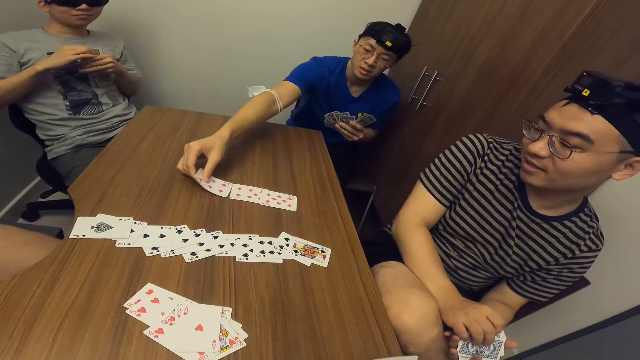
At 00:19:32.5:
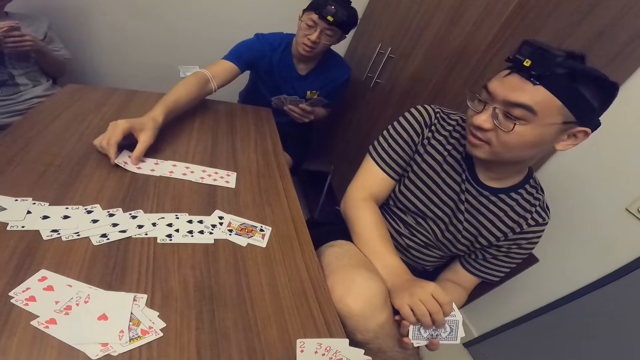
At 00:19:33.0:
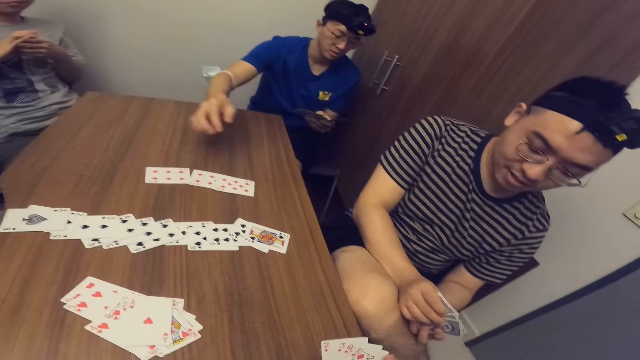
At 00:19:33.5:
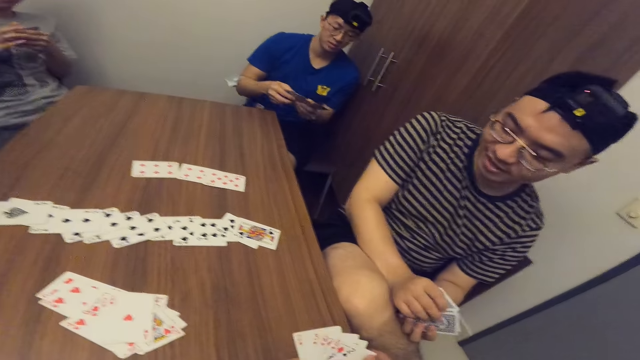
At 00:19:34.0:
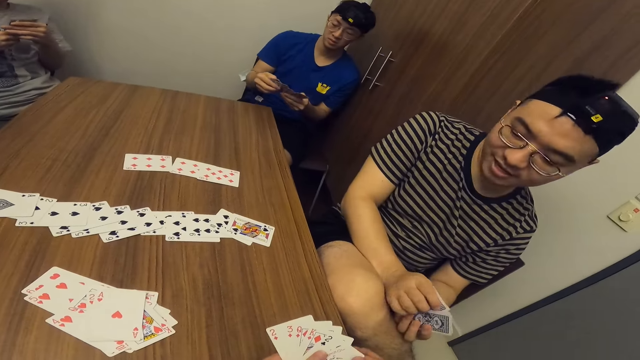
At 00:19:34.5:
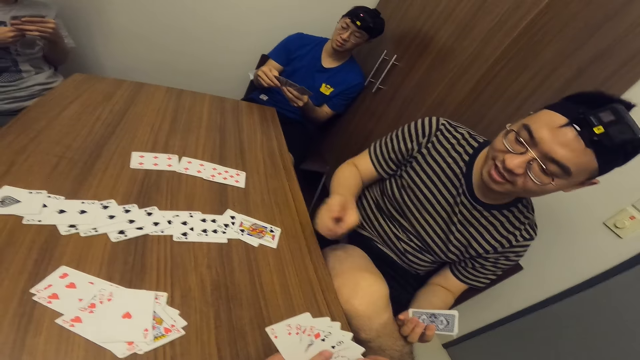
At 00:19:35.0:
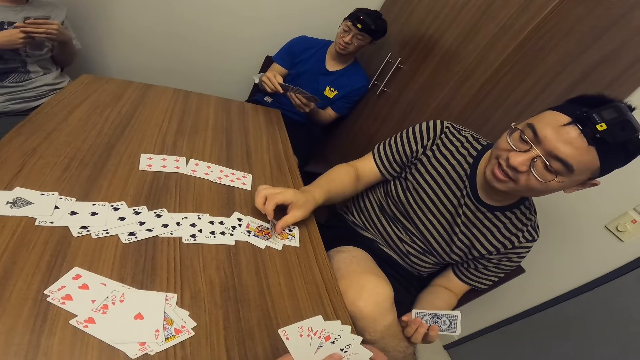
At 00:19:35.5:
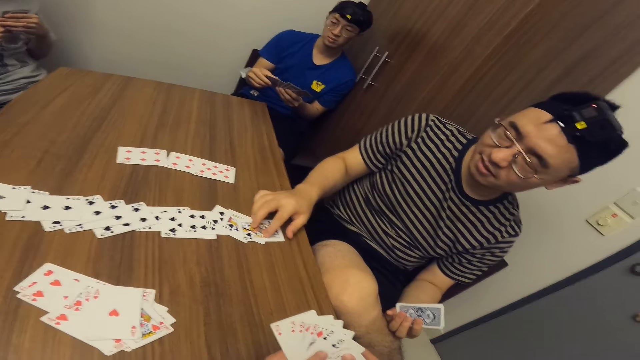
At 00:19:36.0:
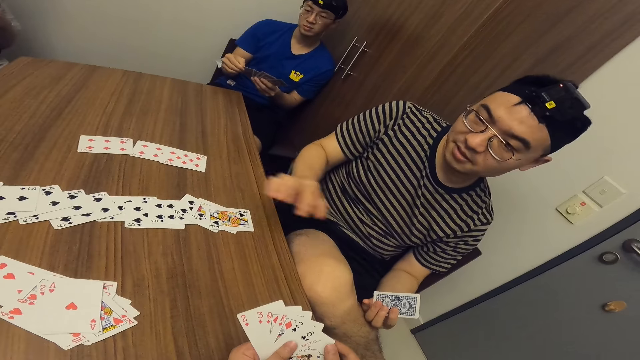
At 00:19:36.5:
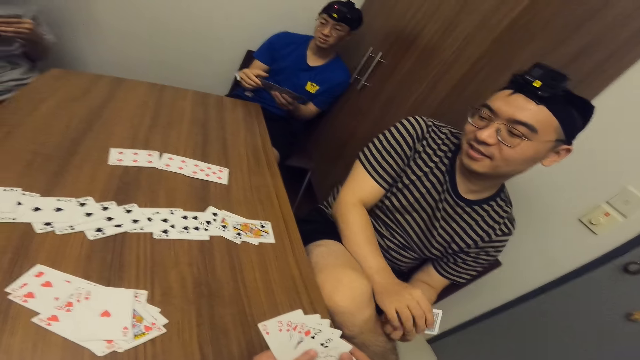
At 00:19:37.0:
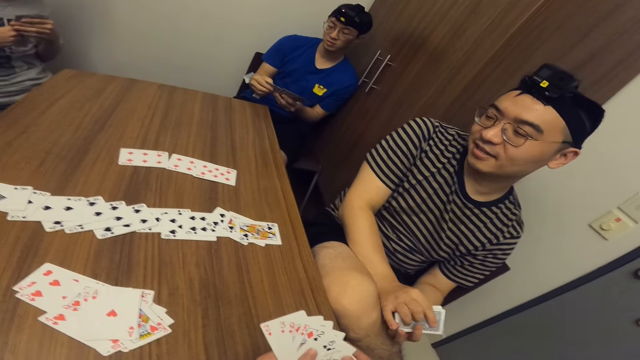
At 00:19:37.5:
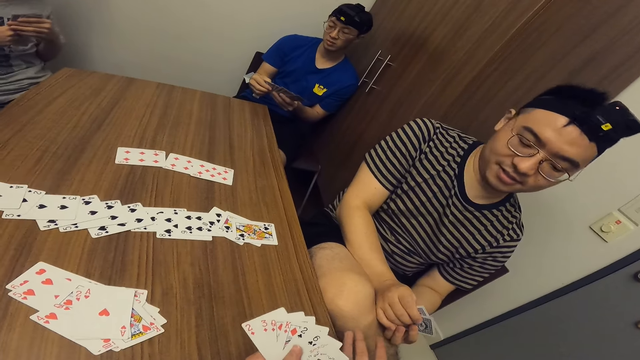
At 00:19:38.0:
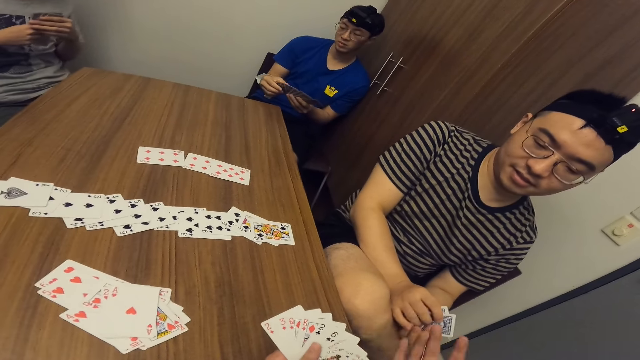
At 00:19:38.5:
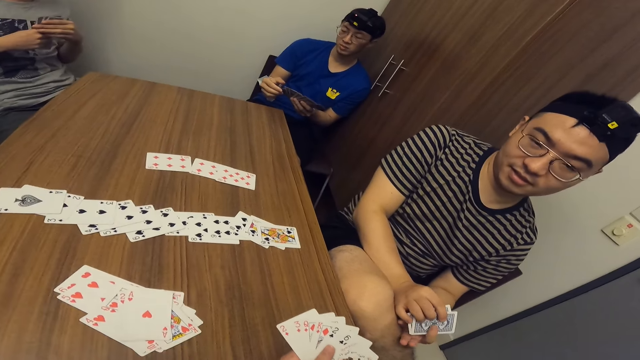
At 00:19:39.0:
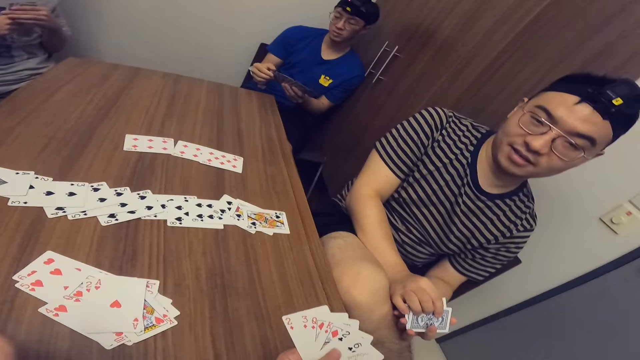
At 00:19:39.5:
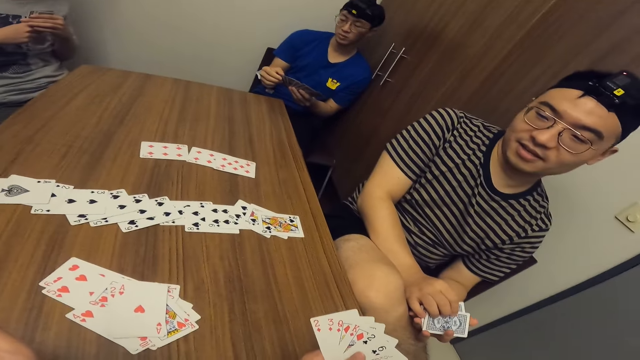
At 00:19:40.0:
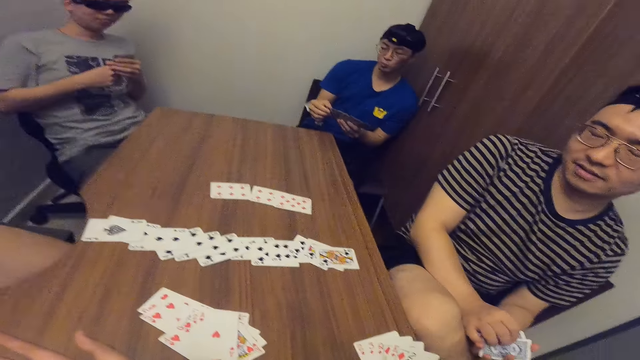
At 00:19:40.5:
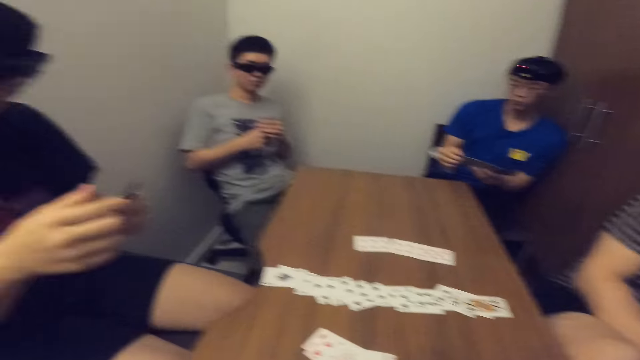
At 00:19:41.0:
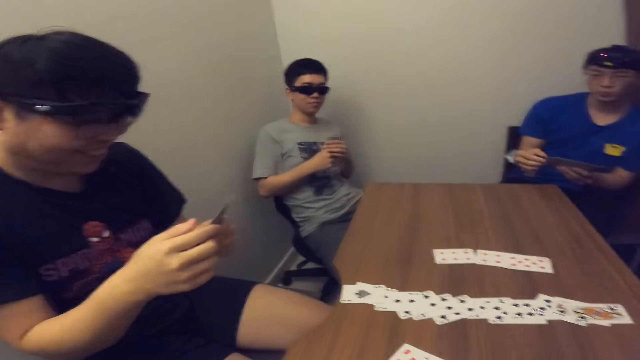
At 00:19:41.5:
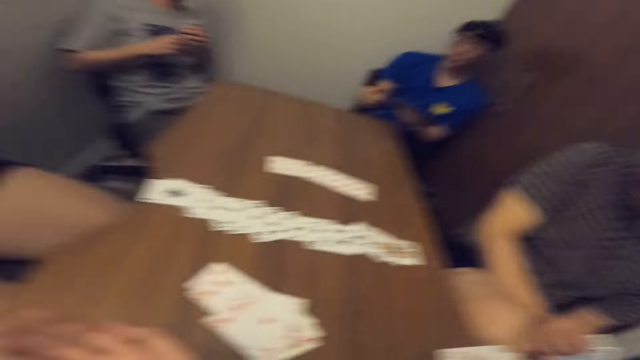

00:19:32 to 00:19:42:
A man places a game card on the table with his right hand. Another man places a game card on the table with his right hand.

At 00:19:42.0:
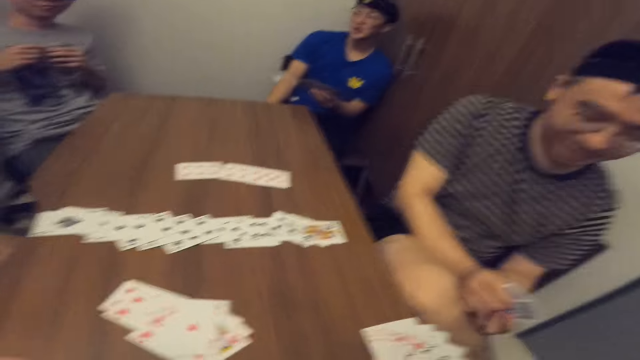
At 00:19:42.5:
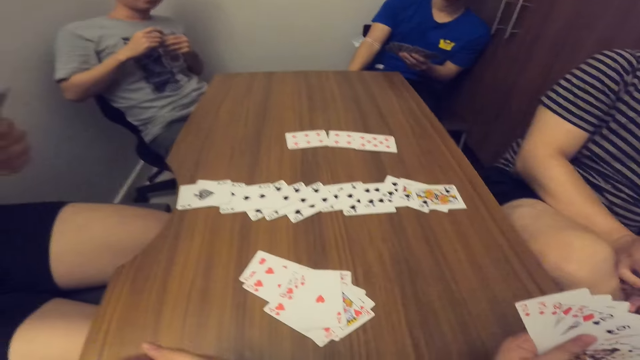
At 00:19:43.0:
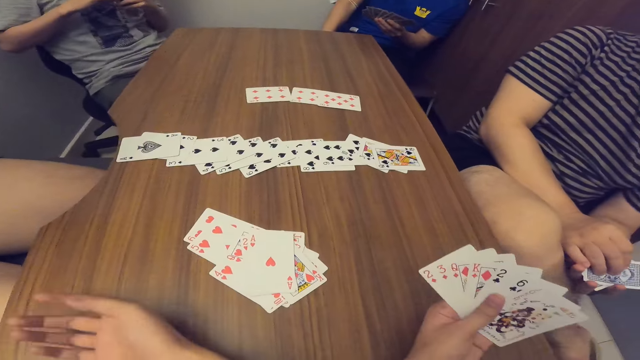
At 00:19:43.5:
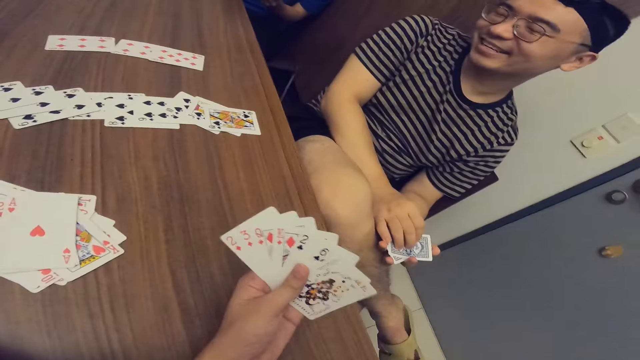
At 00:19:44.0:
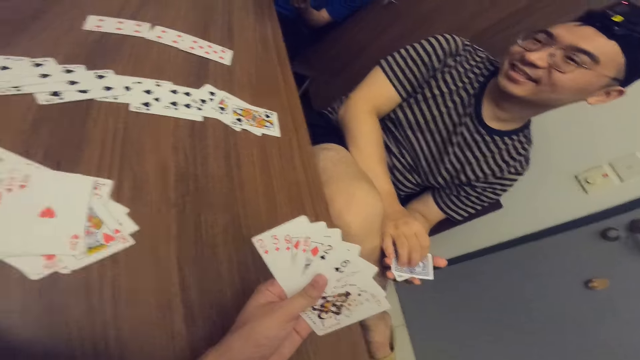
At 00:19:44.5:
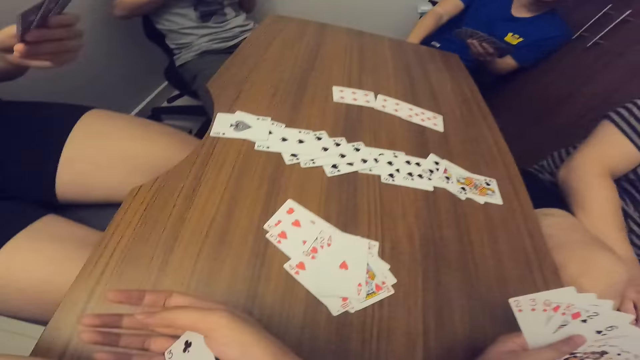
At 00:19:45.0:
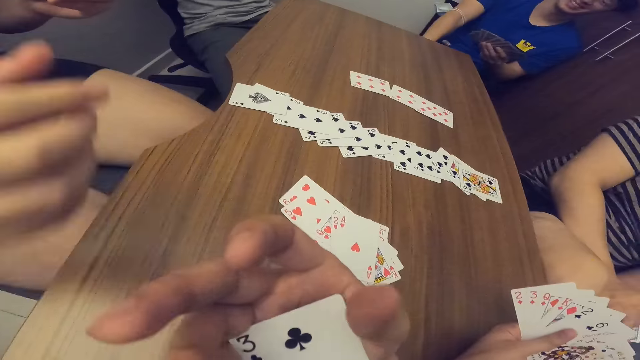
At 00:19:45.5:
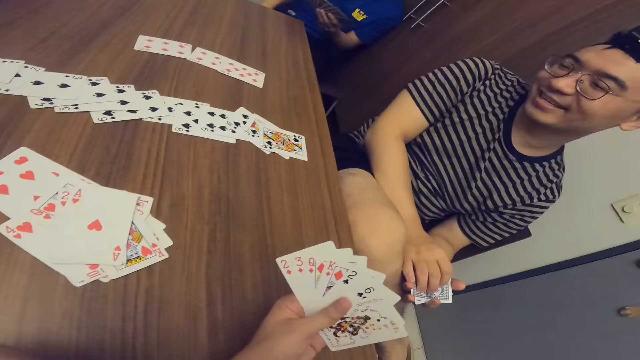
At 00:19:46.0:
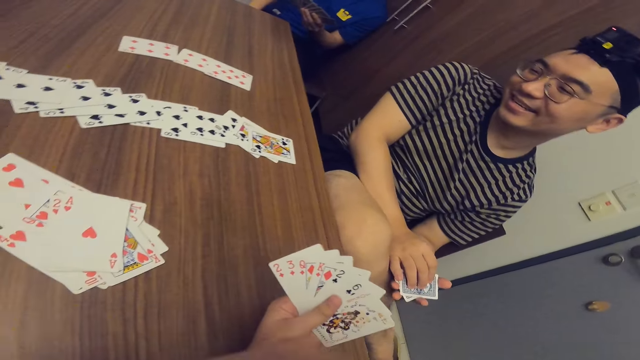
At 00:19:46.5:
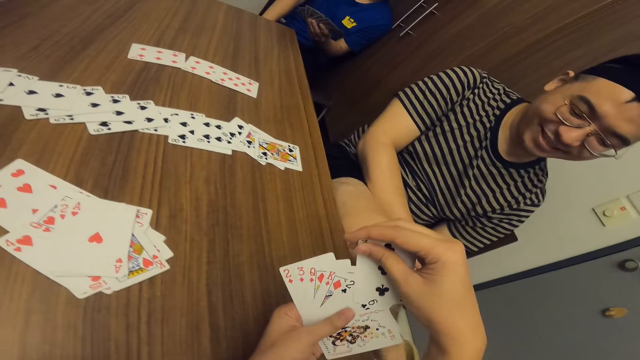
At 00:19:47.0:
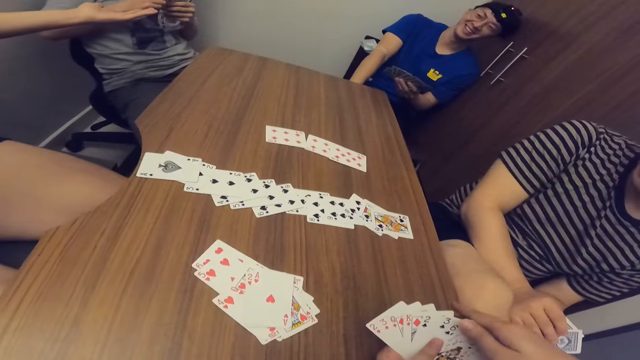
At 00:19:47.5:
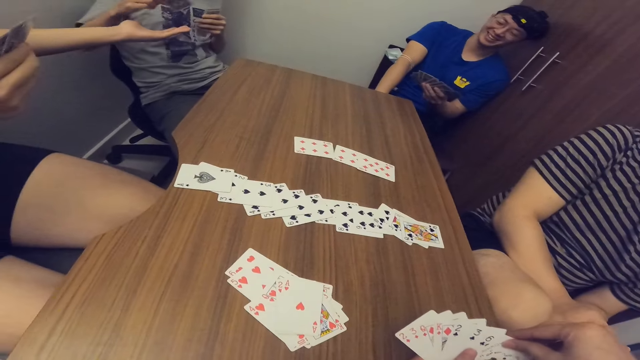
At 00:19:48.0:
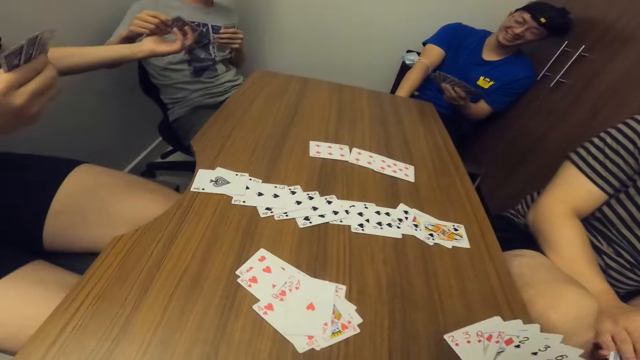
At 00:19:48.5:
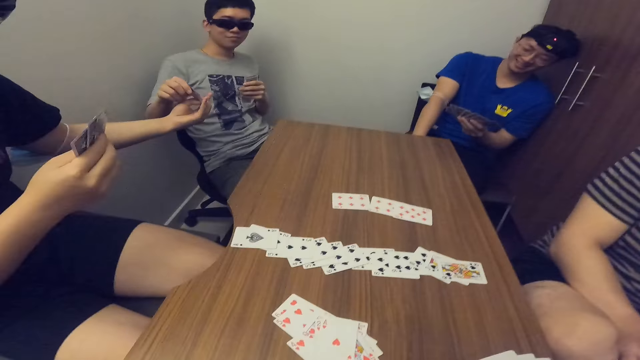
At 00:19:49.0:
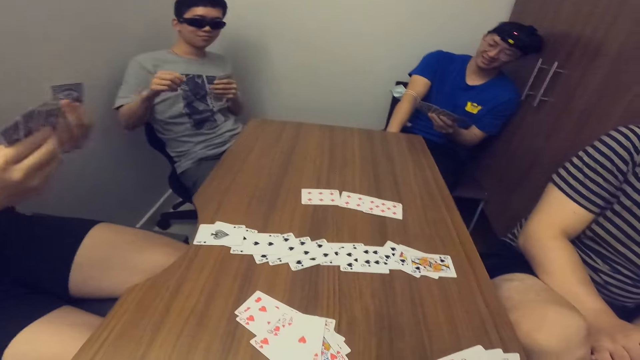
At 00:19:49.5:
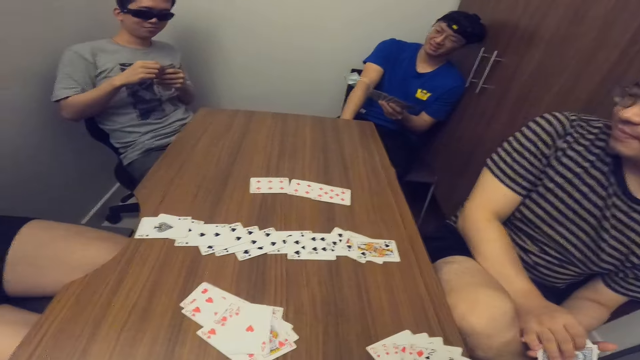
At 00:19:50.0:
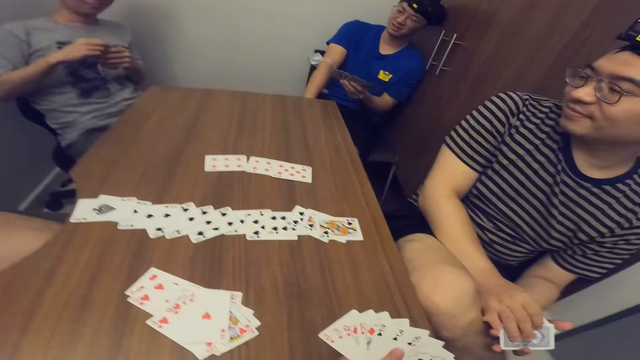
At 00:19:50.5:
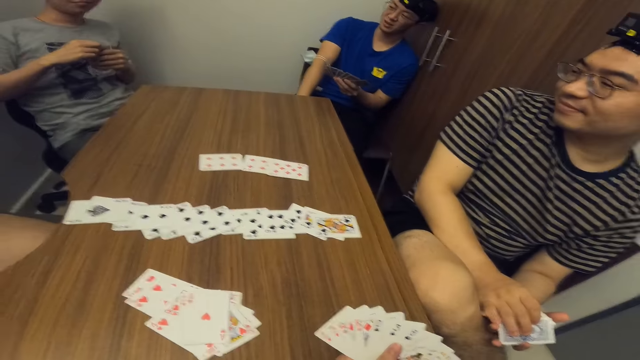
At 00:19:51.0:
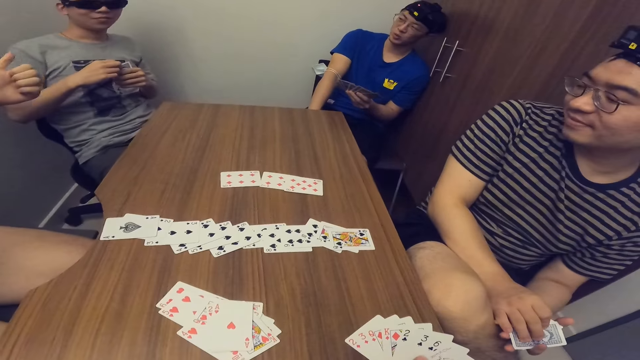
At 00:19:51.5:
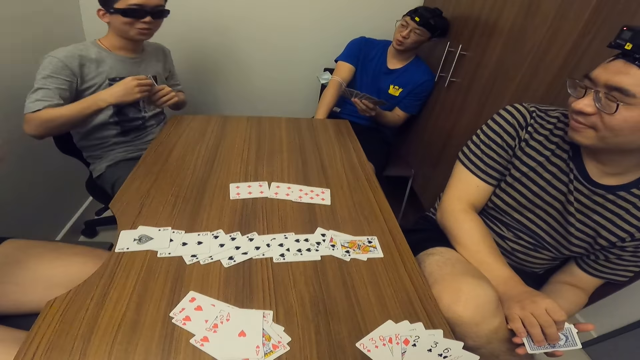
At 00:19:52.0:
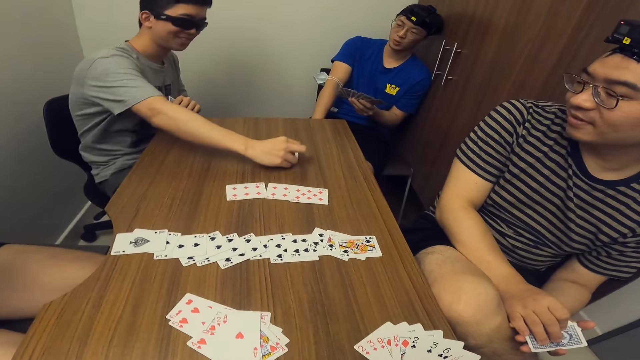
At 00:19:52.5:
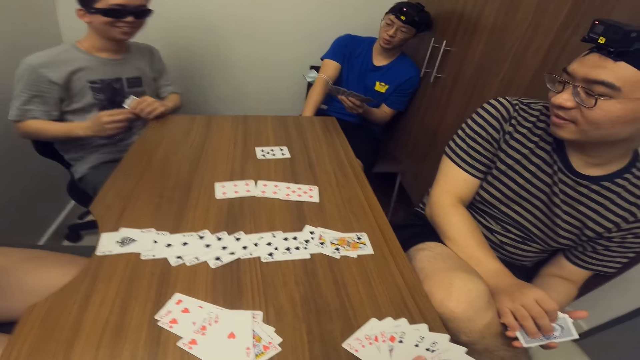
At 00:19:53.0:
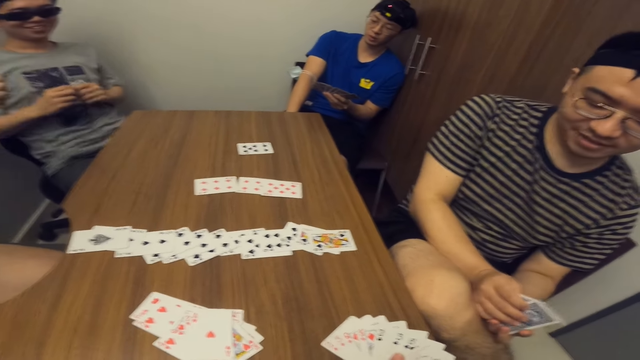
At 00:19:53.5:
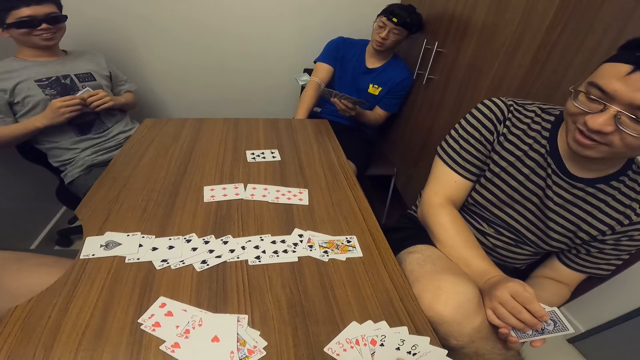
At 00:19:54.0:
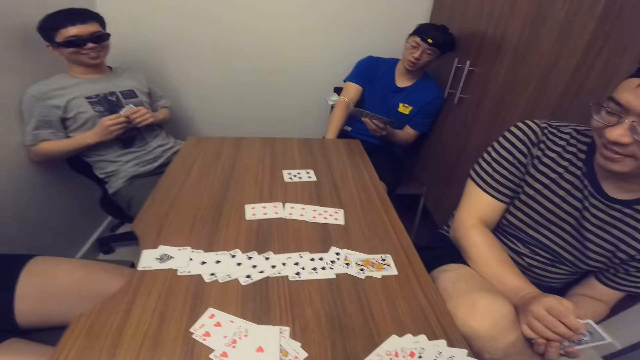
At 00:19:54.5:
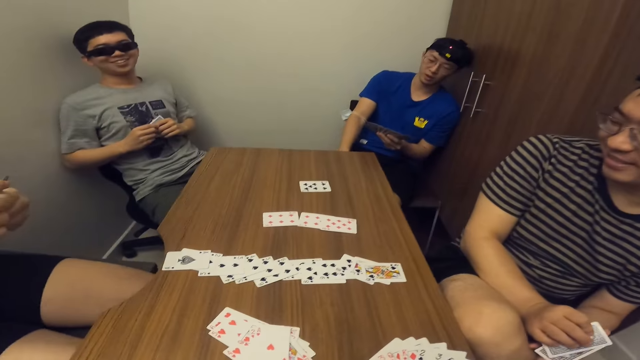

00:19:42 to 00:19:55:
The camera wearer collects a card from a man with his right hand. The man passes a card to the camera wearer with his right hand. The man collects a card from another man with his left hand. The other man passes a card to the first man with his left hand. The other man places a card on the table with his right hand.
